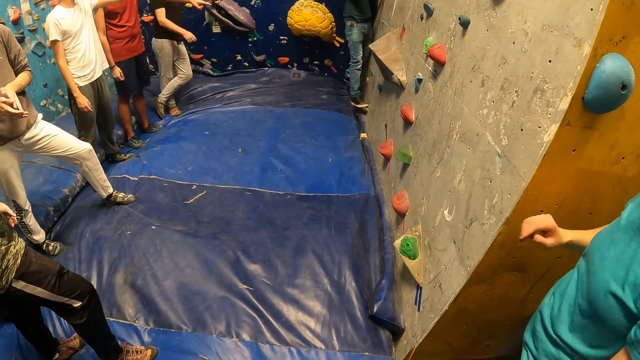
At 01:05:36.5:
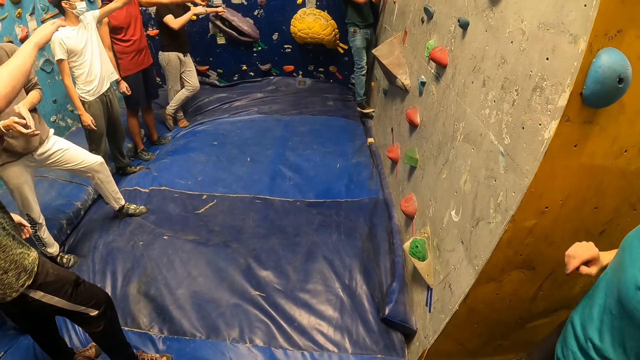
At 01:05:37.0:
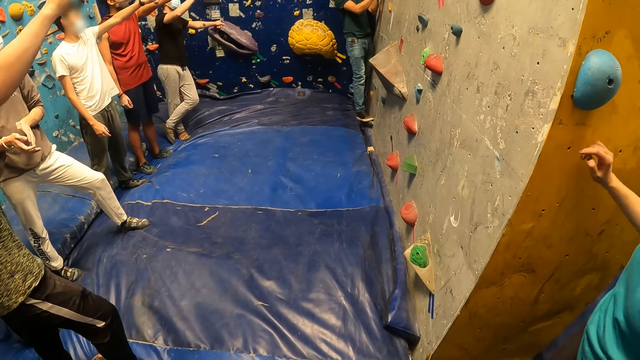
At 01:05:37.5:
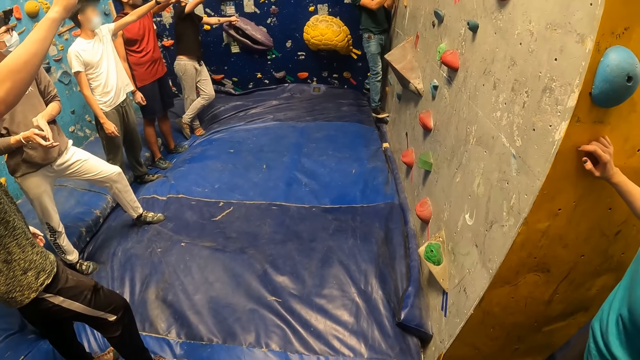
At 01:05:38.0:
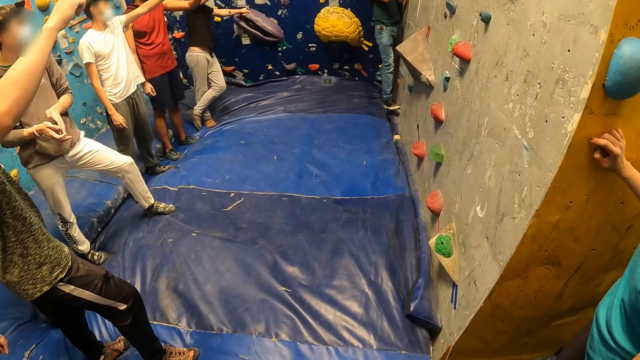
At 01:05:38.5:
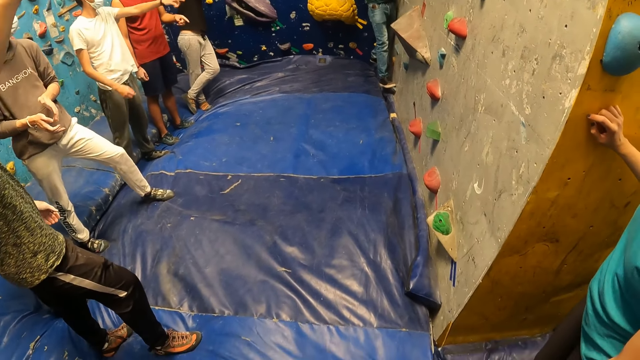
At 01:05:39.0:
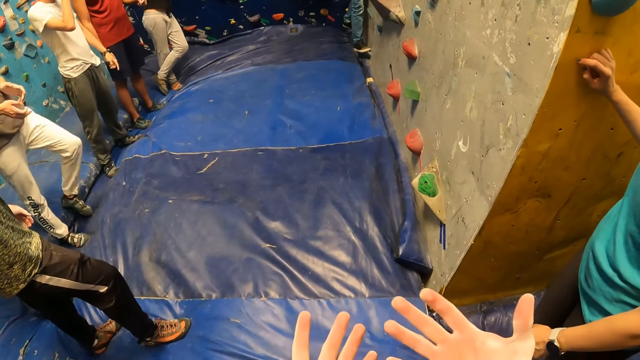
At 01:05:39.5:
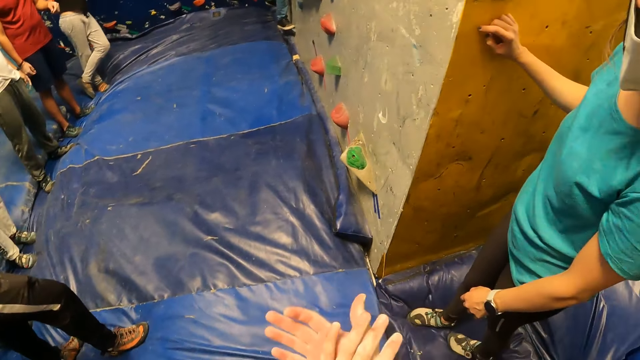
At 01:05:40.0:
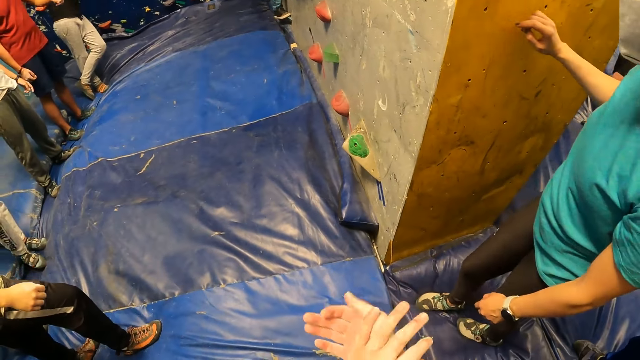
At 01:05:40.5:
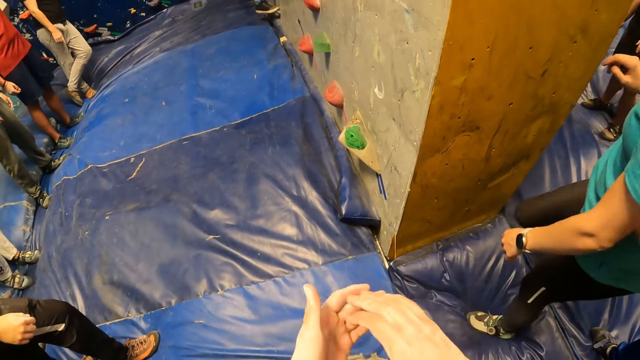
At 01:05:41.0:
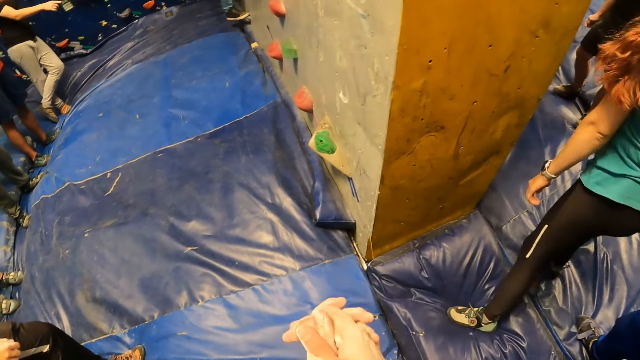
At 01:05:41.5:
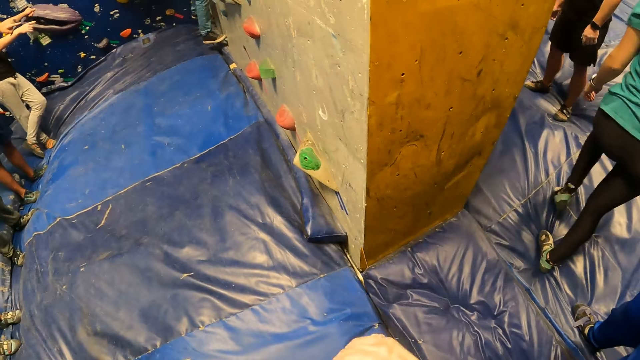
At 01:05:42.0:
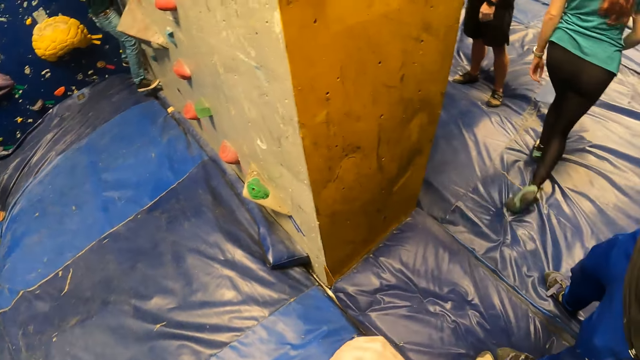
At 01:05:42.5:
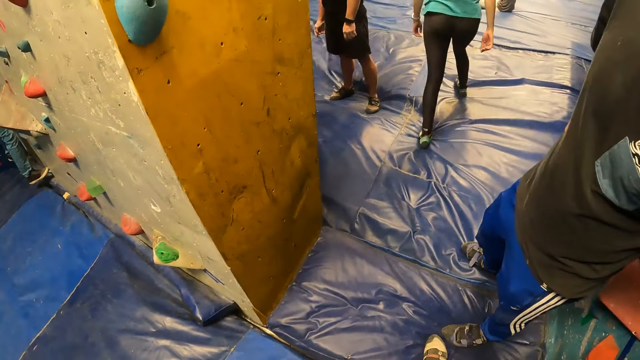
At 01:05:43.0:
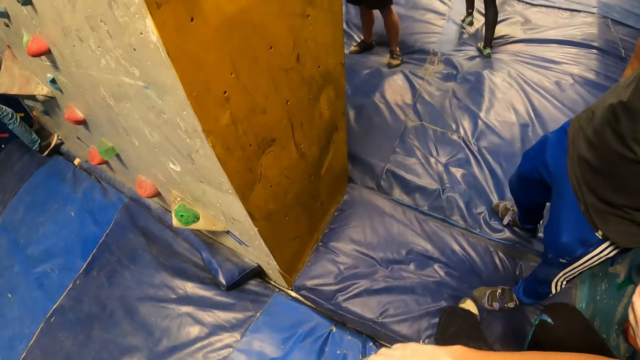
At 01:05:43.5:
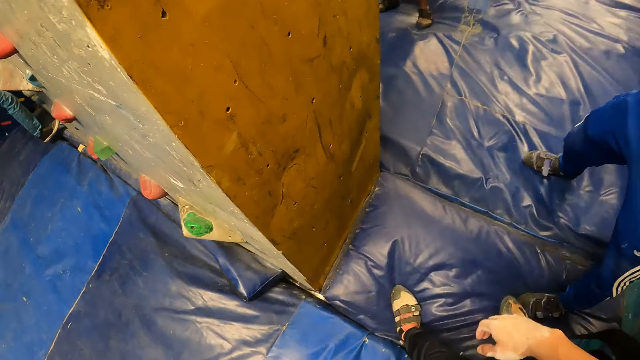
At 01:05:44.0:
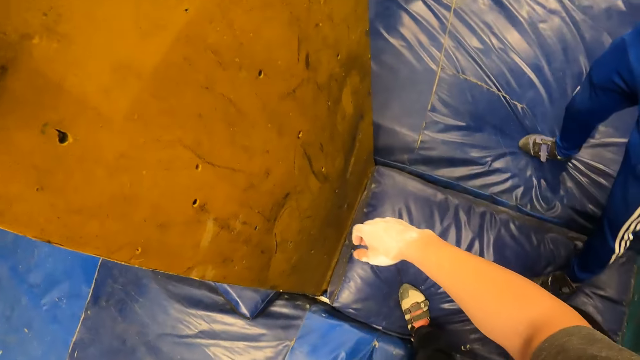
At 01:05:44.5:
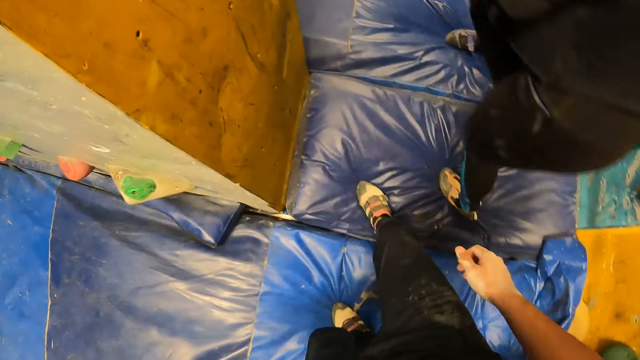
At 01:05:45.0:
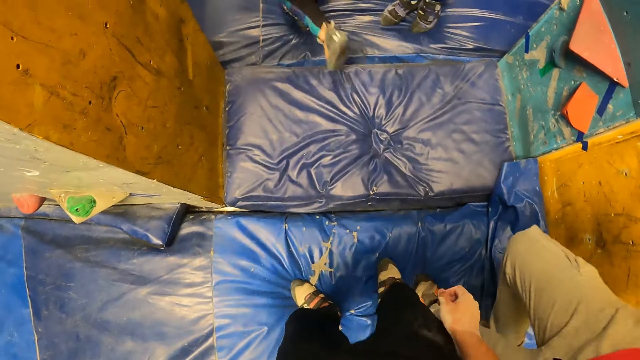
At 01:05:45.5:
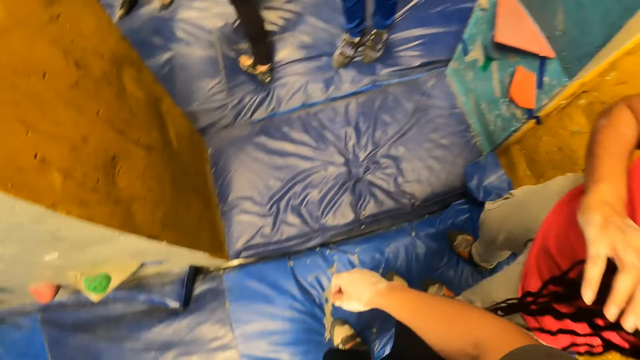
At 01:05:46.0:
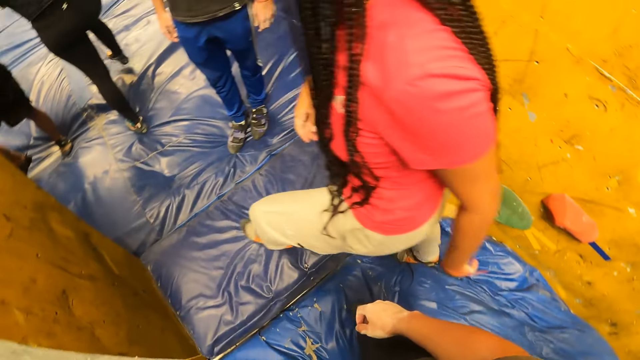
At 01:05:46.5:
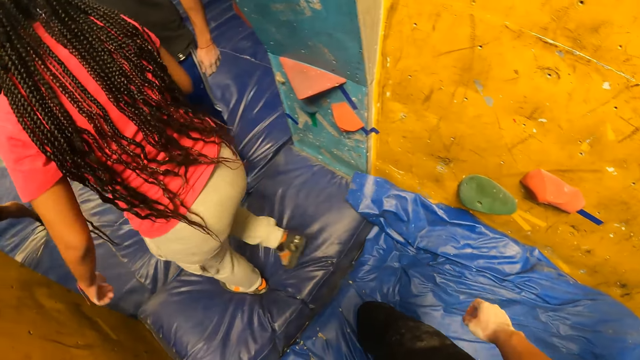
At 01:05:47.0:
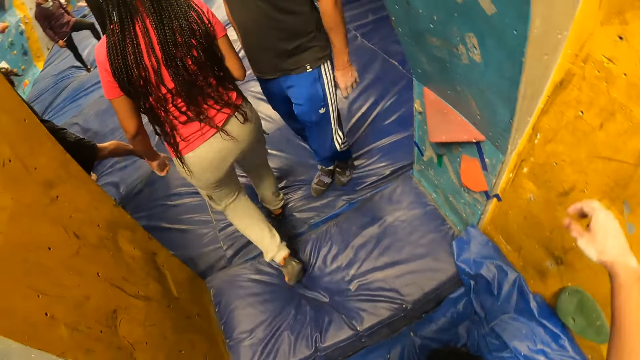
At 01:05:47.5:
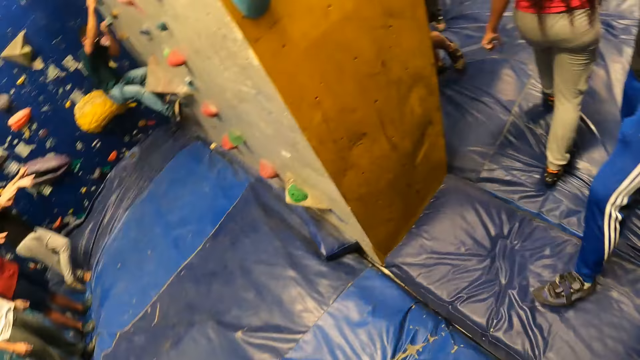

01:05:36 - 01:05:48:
The camera wearer rubs the hands. They look around the room.

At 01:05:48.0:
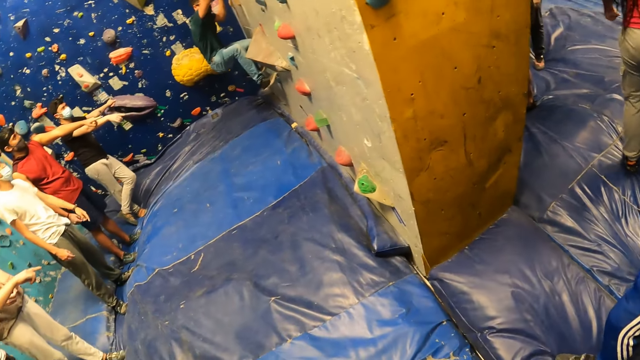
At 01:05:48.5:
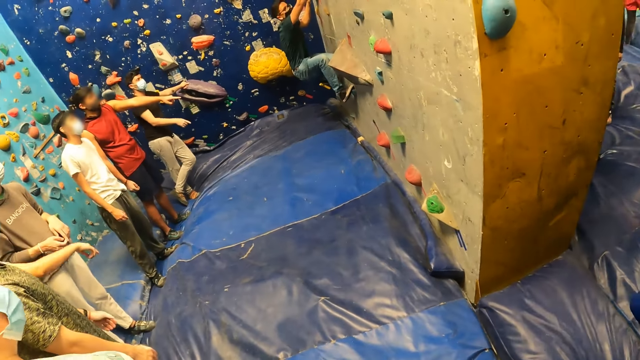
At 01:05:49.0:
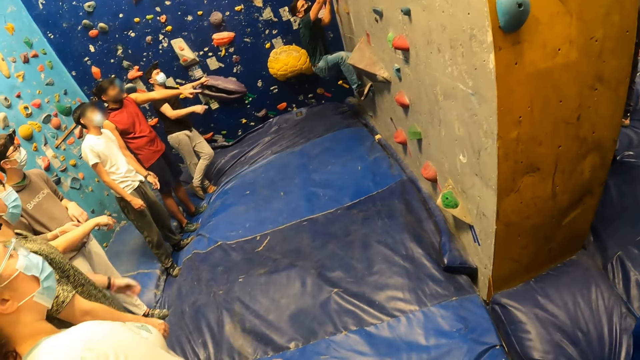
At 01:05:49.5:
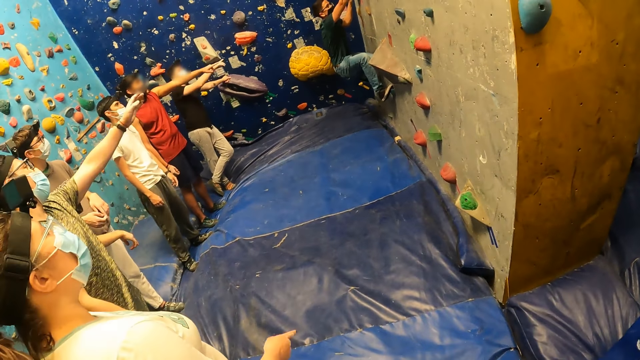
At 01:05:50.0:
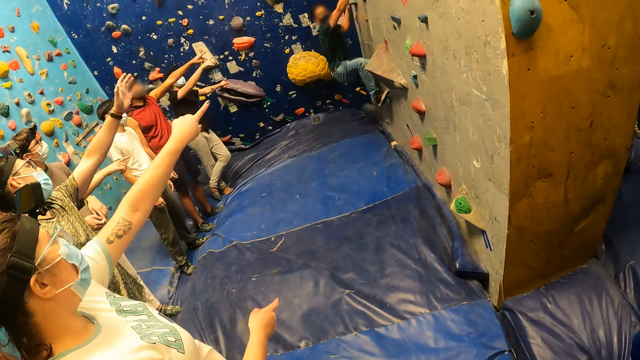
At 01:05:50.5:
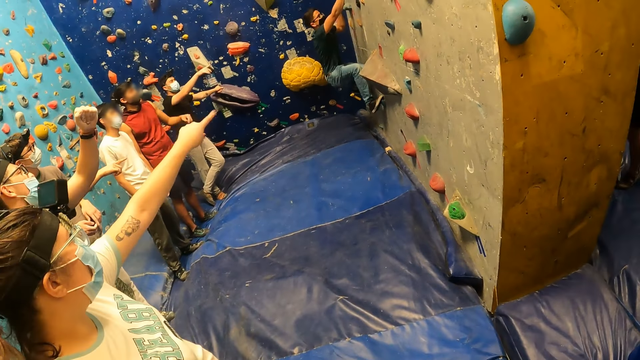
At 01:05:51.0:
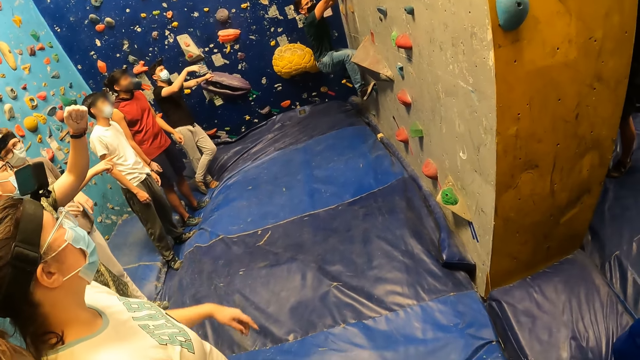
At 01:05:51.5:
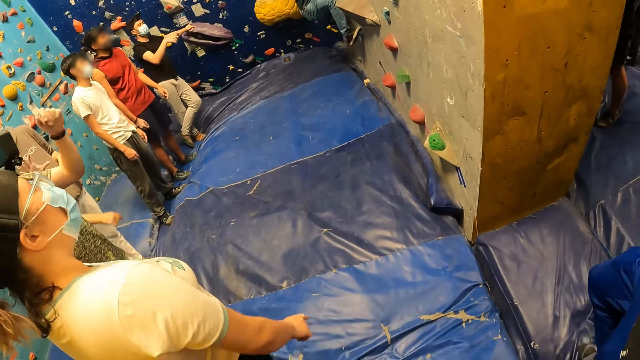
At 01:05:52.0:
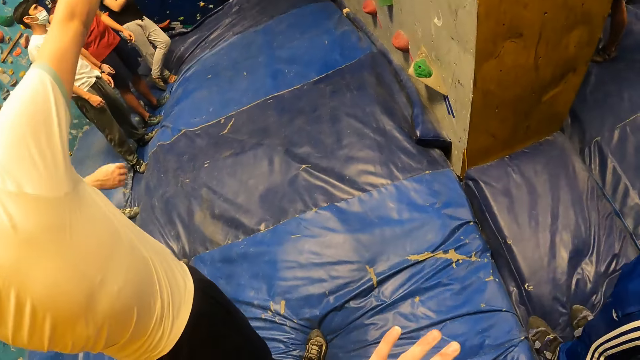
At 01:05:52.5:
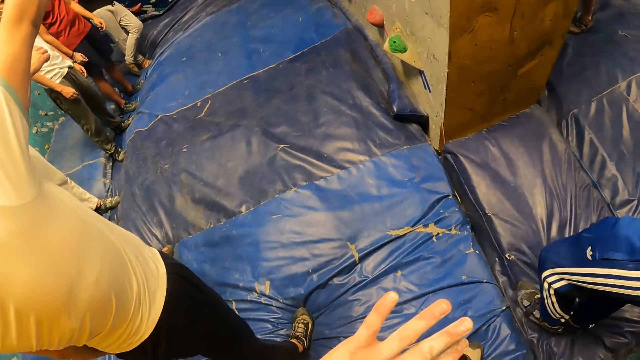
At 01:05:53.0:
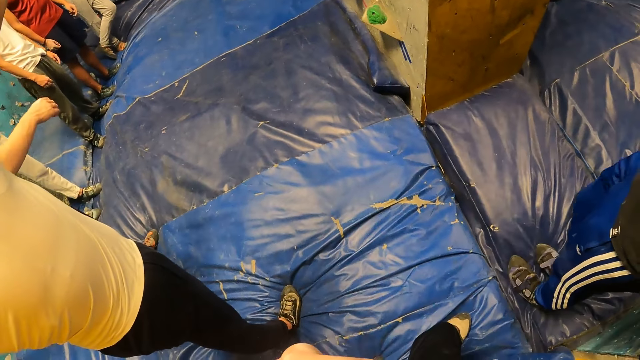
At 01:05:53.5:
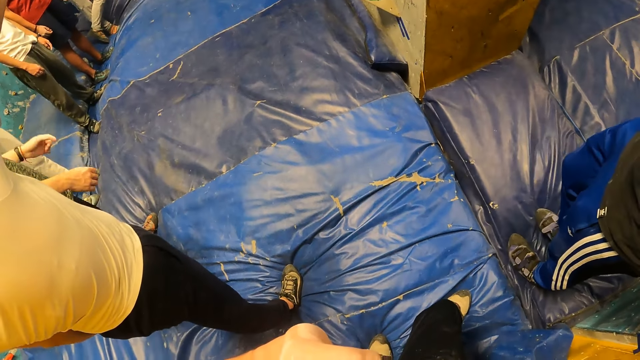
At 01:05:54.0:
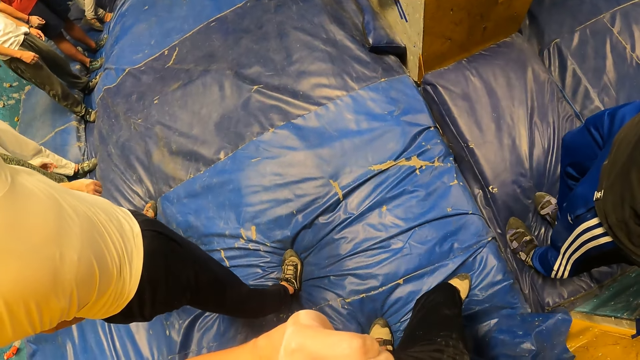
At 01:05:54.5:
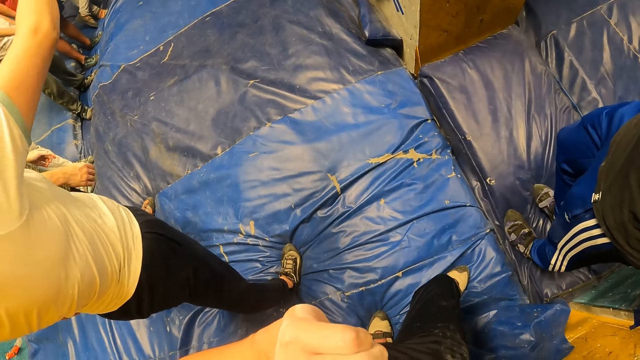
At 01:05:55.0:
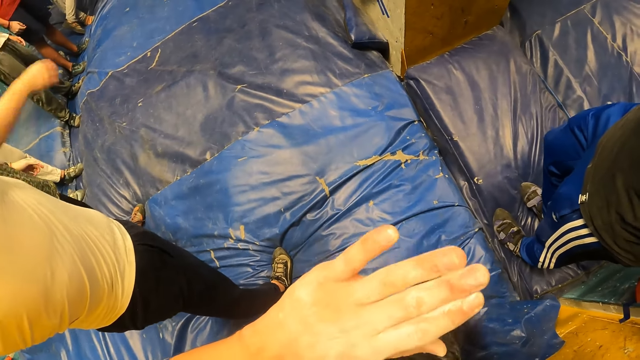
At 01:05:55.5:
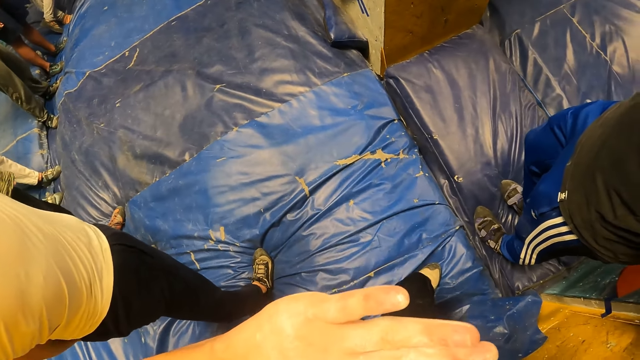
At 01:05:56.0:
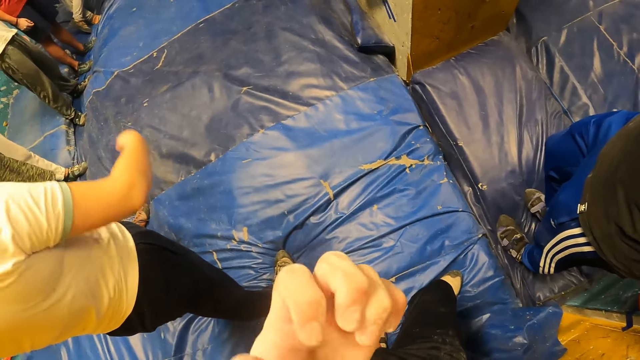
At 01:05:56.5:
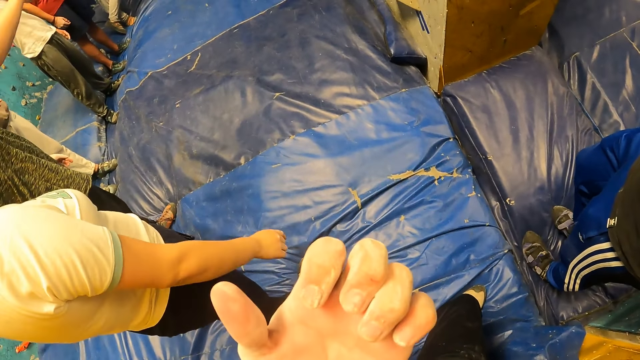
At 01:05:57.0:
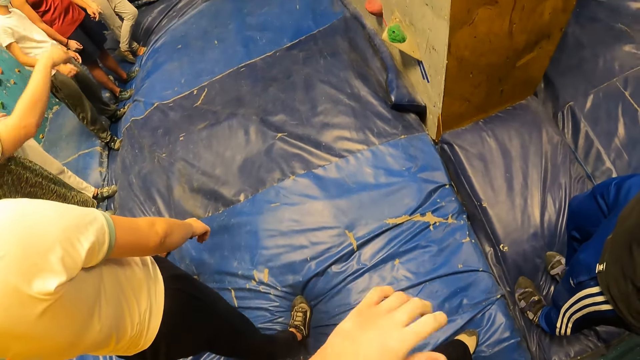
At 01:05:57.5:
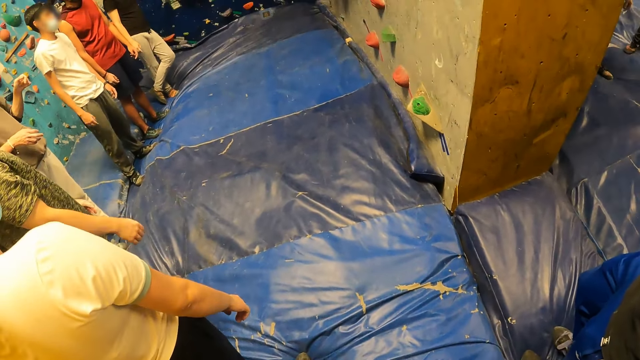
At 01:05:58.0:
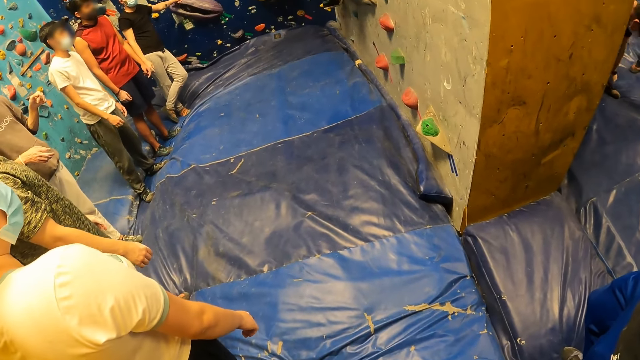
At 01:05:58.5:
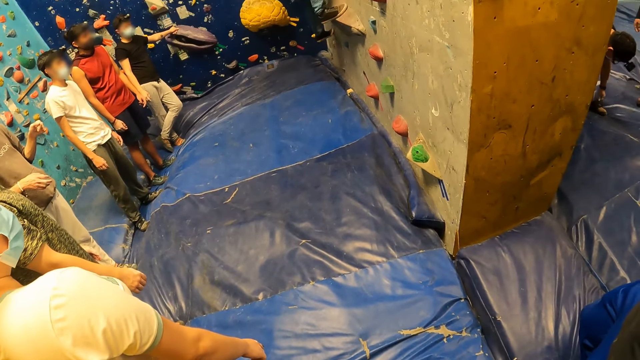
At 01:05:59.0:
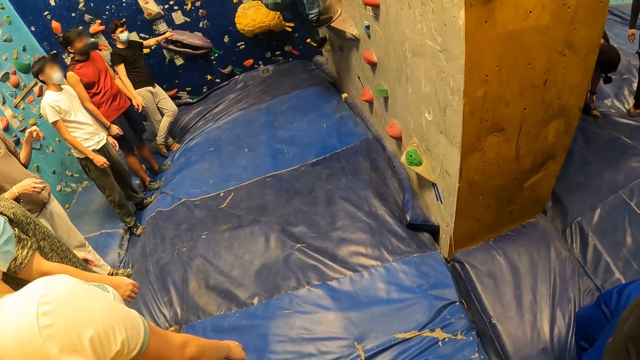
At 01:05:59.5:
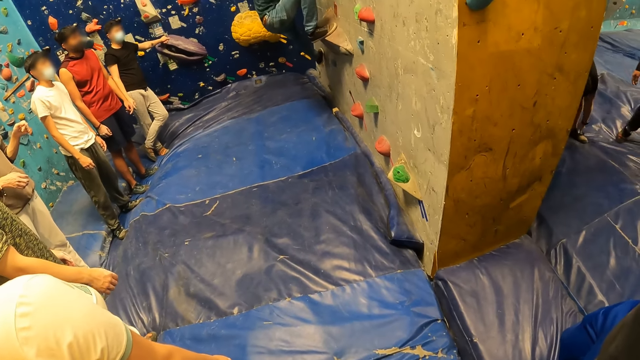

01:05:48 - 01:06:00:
The camera wearer observes the hands.
